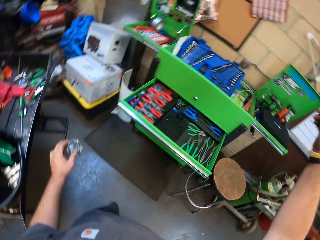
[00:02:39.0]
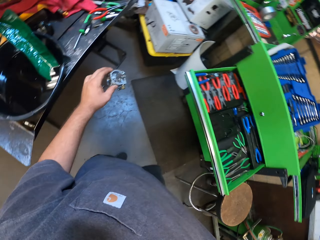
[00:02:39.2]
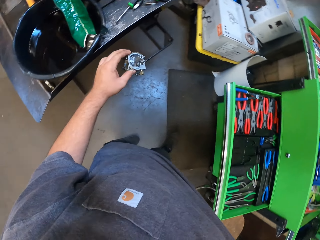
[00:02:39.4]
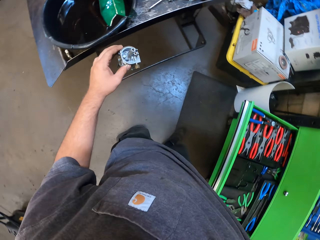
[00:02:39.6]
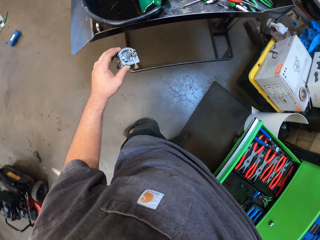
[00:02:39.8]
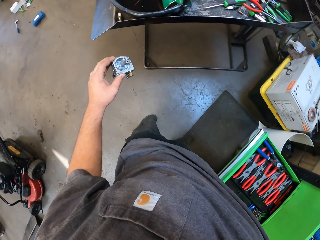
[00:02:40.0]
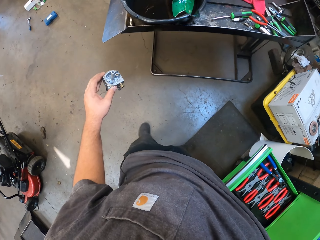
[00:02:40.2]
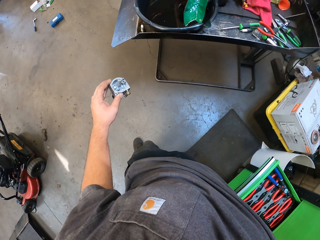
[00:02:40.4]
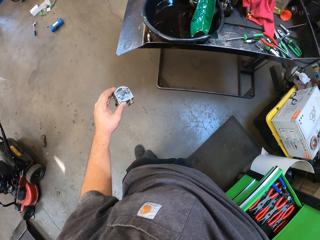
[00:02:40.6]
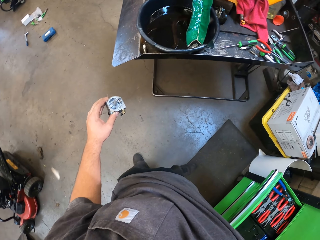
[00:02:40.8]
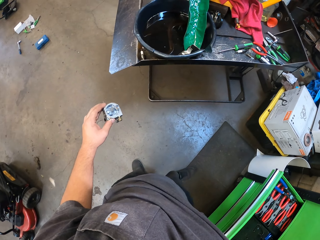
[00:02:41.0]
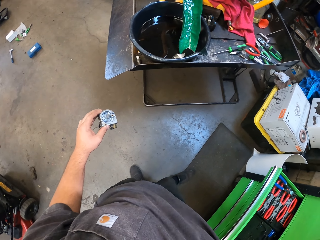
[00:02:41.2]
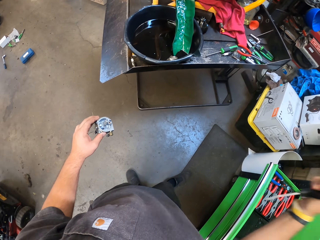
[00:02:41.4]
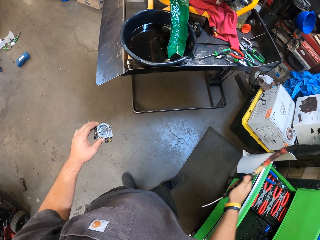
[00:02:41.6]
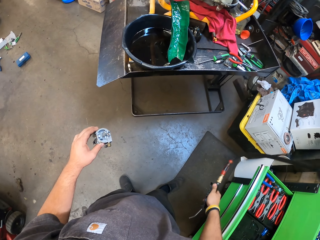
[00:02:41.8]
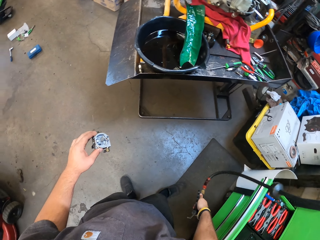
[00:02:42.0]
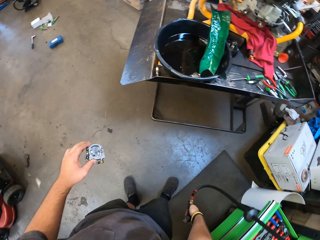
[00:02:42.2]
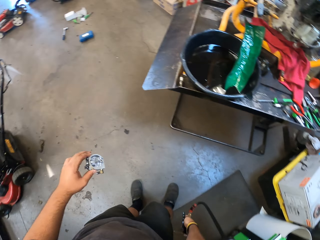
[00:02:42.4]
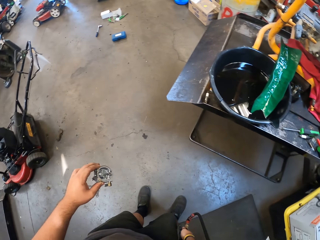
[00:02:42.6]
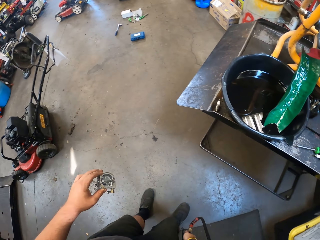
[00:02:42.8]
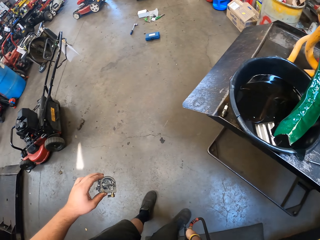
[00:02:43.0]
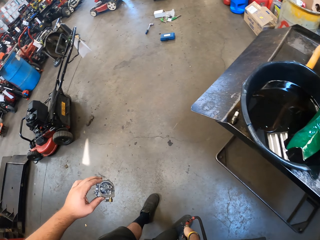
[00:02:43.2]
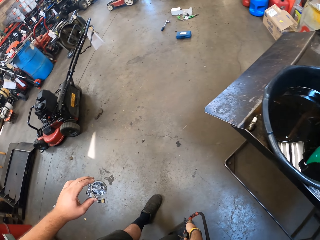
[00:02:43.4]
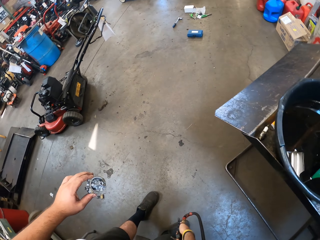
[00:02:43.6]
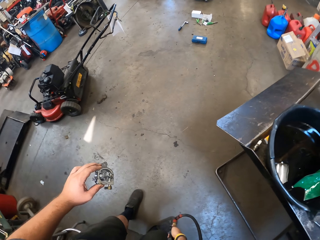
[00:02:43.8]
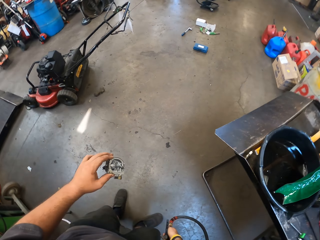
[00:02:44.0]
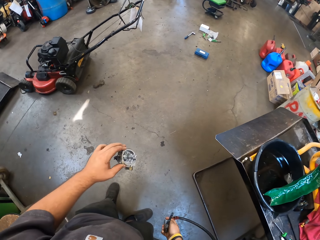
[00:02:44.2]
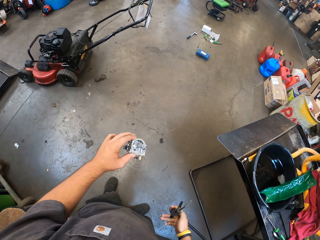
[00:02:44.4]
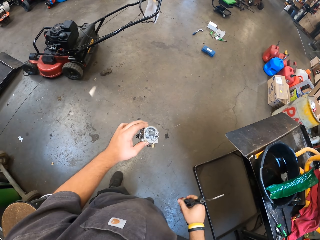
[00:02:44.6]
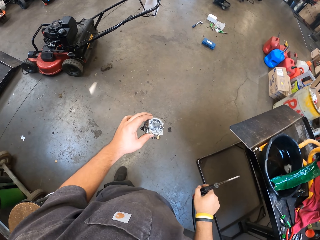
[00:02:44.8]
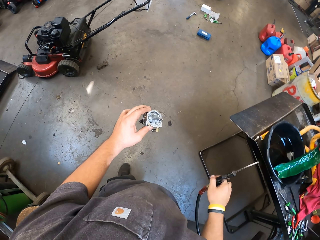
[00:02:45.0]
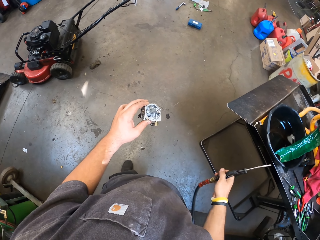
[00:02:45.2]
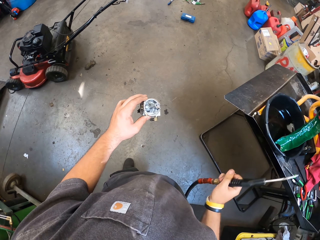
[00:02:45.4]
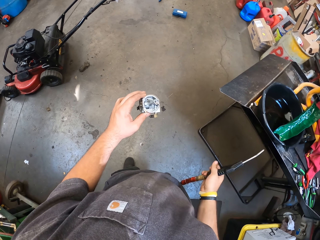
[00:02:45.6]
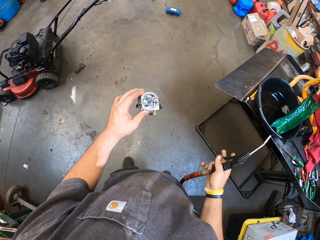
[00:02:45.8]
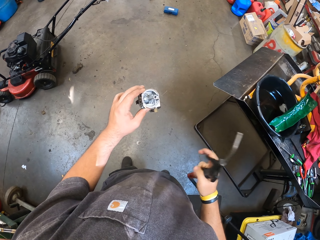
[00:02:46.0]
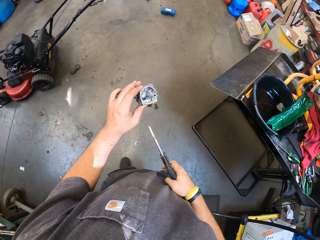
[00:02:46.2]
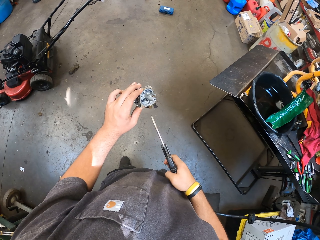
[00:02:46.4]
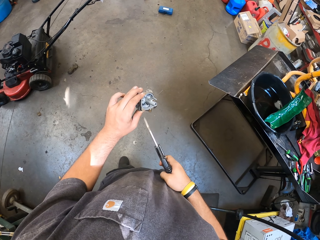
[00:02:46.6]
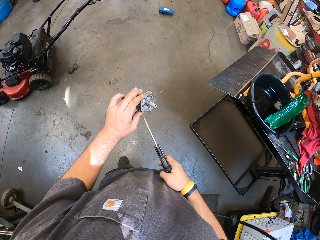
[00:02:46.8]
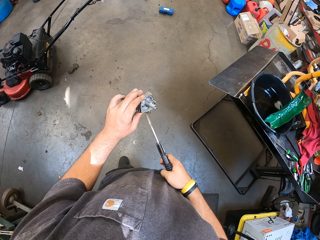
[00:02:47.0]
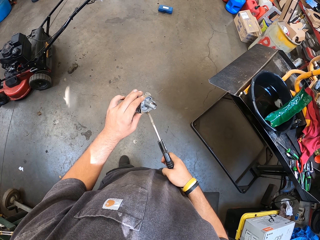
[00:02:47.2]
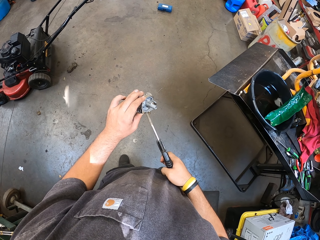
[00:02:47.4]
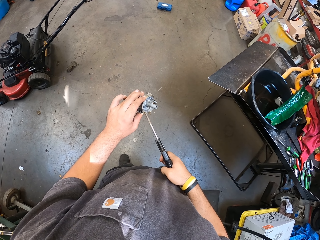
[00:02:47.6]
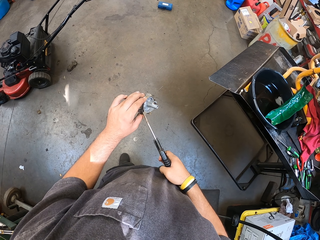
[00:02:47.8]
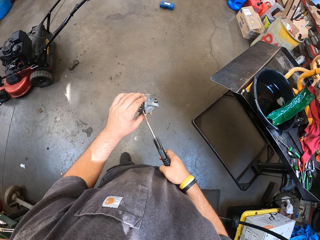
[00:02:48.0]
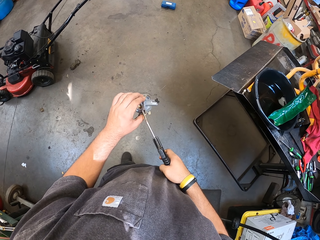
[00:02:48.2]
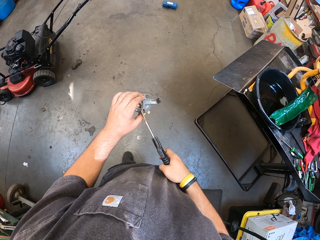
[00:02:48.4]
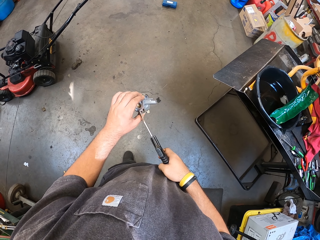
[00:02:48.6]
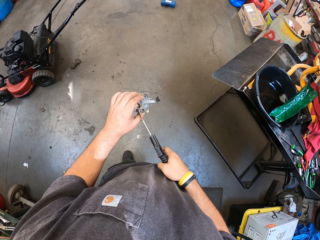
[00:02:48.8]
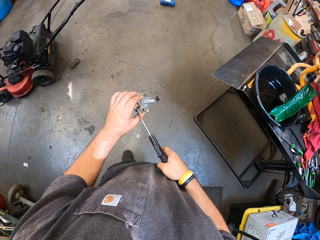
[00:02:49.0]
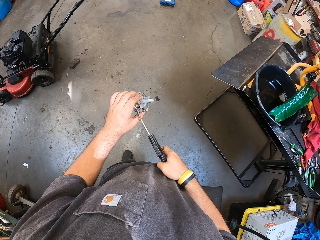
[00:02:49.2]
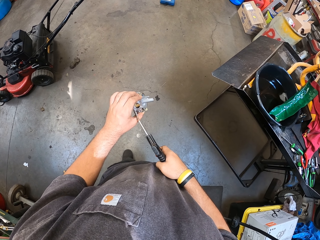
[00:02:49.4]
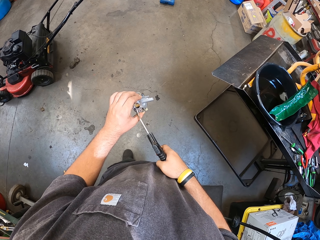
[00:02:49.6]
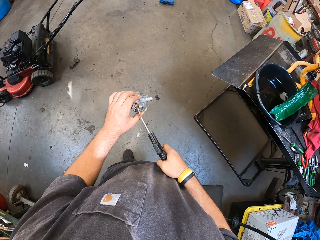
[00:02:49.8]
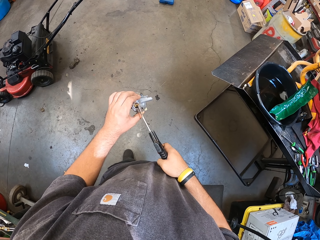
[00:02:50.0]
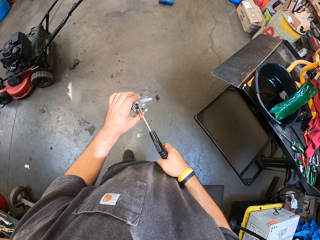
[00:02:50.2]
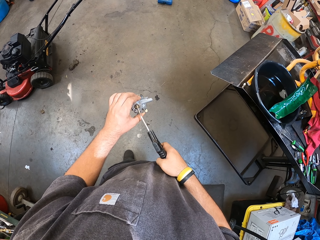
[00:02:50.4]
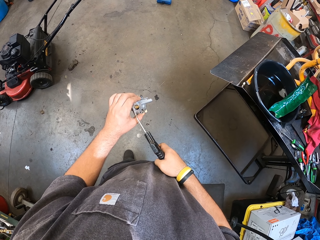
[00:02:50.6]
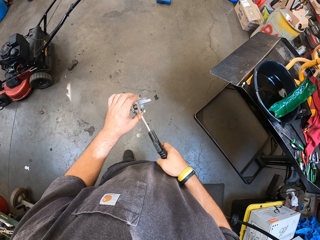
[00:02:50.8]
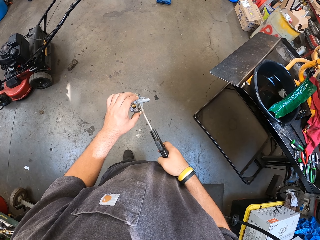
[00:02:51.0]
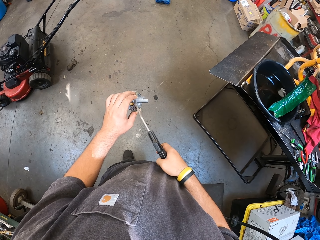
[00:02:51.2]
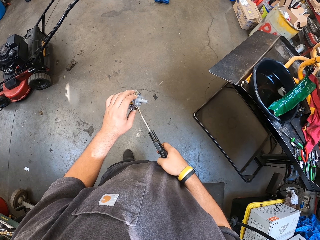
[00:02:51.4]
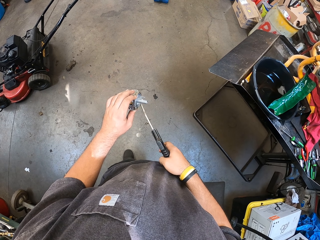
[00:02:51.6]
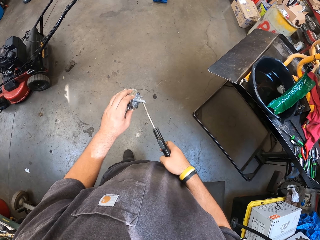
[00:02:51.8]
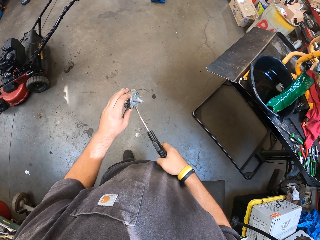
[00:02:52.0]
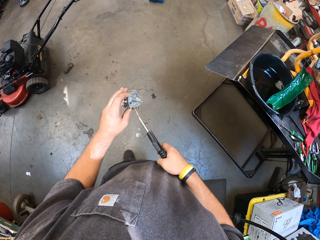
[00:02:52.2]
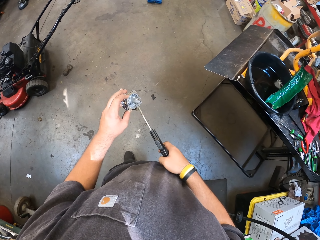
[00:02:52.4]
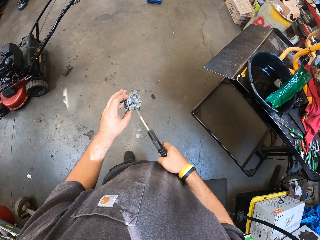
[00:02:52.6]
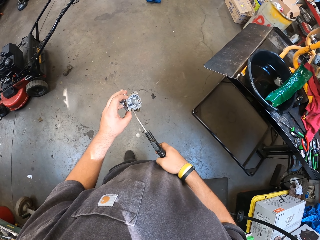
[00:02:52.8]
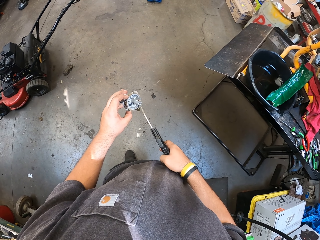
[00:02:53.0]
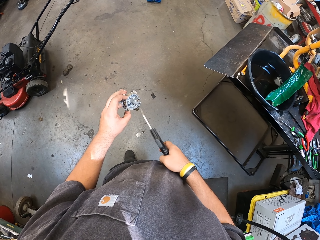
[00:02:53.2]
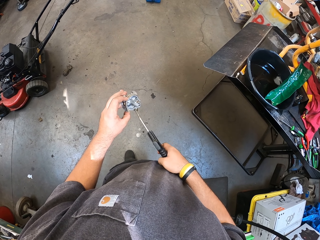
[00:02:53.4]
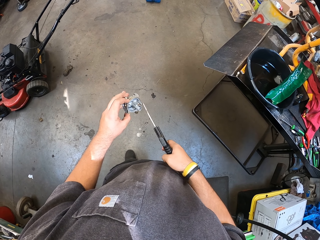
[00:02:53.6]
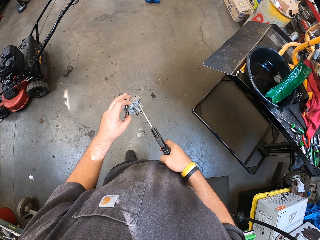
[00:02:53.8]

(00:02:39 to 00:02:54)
The camera wearer raises a hand up. He picks up a welder machine or electric air pump. He rotates the welder machine. He points the welder machine on his hand. He cleans the carburetor with the electric air pump. He welds the fuel filter.

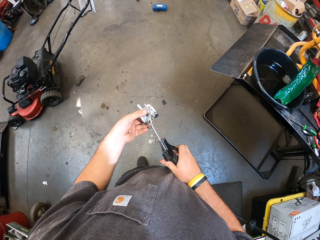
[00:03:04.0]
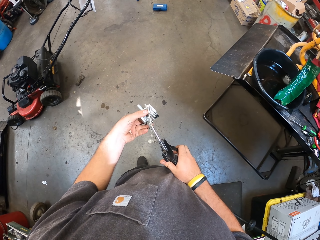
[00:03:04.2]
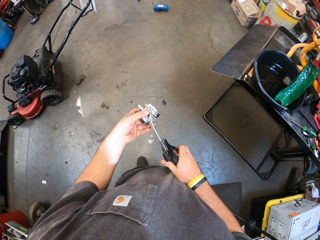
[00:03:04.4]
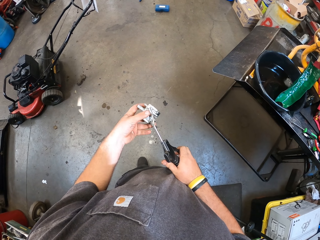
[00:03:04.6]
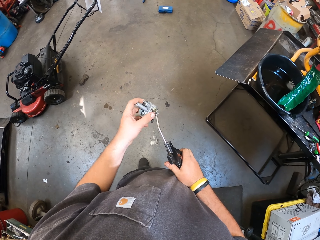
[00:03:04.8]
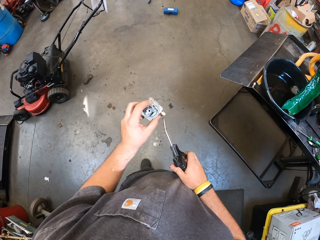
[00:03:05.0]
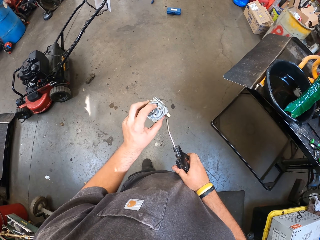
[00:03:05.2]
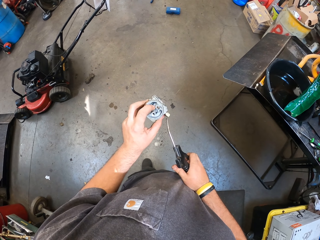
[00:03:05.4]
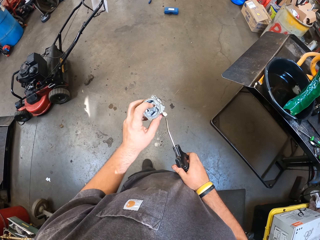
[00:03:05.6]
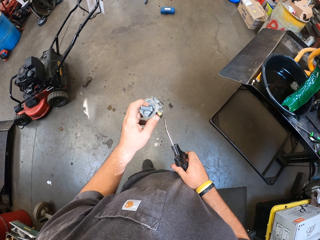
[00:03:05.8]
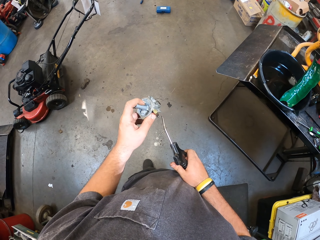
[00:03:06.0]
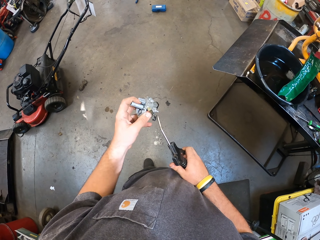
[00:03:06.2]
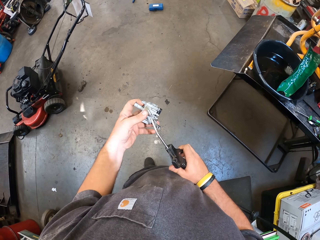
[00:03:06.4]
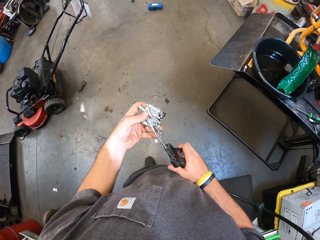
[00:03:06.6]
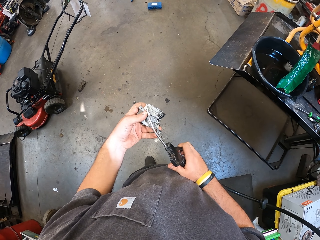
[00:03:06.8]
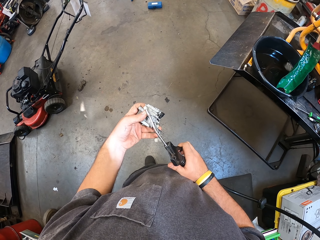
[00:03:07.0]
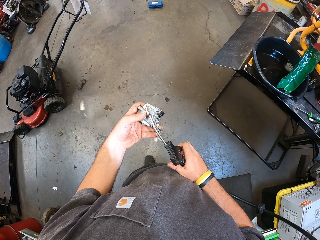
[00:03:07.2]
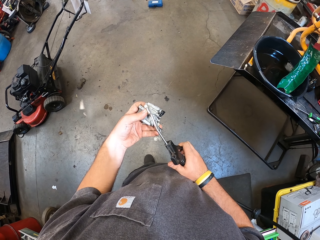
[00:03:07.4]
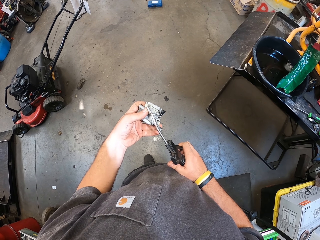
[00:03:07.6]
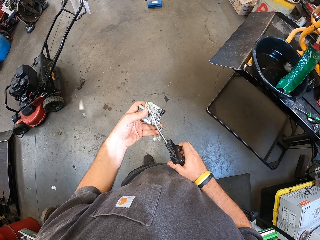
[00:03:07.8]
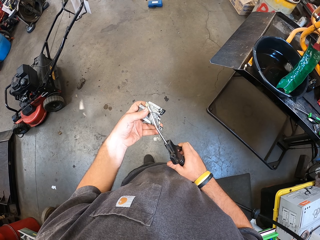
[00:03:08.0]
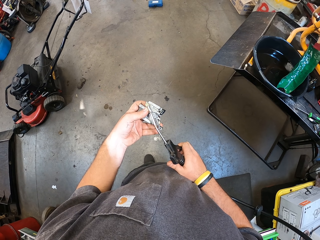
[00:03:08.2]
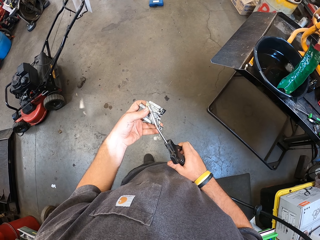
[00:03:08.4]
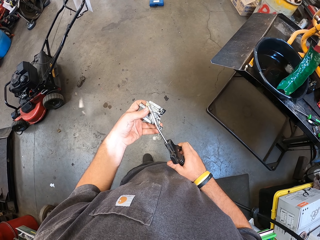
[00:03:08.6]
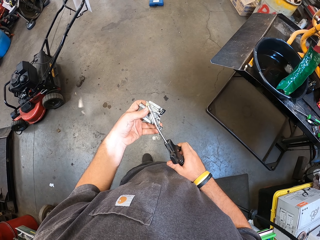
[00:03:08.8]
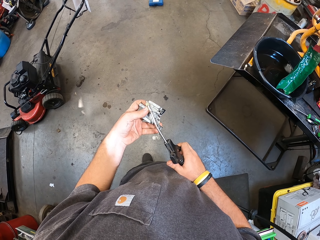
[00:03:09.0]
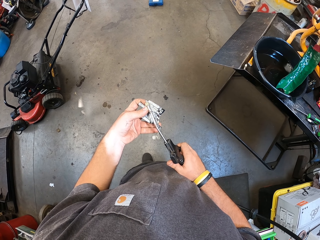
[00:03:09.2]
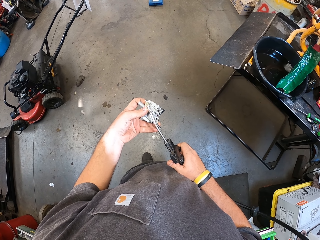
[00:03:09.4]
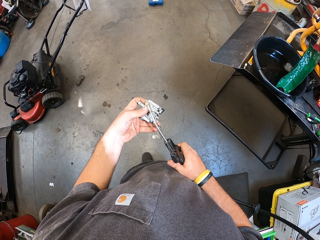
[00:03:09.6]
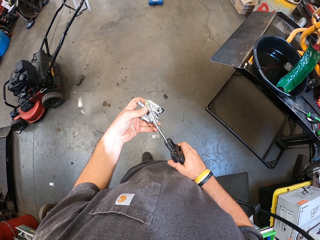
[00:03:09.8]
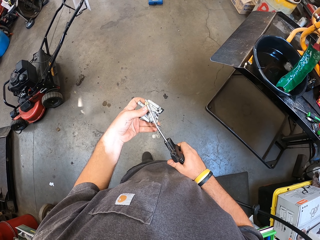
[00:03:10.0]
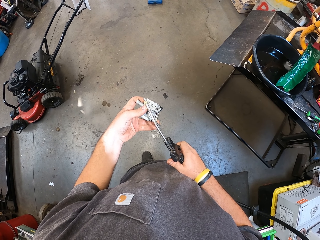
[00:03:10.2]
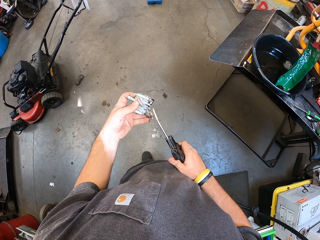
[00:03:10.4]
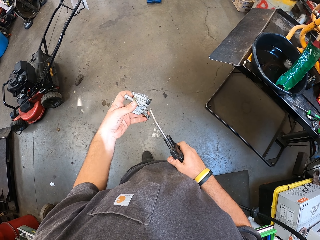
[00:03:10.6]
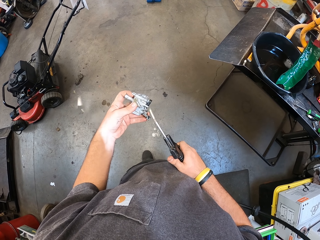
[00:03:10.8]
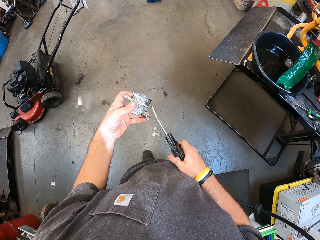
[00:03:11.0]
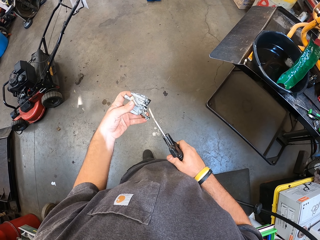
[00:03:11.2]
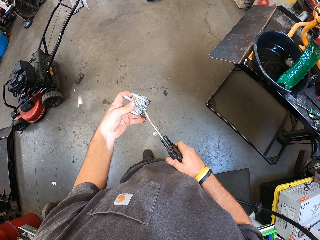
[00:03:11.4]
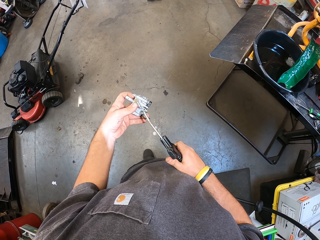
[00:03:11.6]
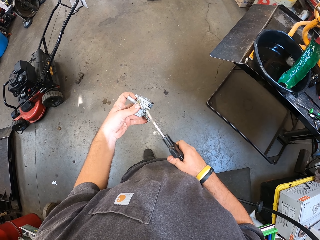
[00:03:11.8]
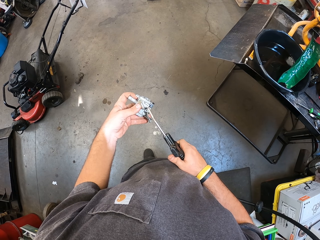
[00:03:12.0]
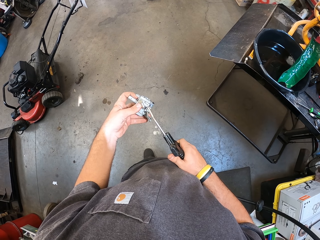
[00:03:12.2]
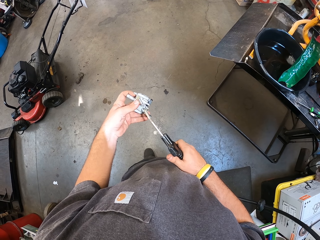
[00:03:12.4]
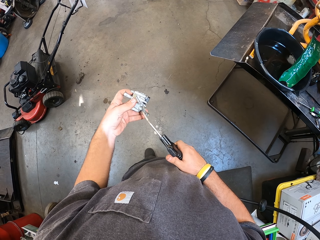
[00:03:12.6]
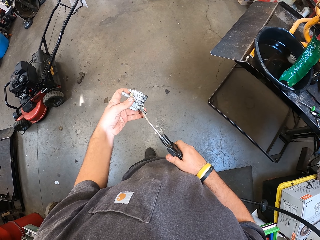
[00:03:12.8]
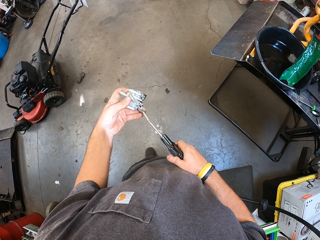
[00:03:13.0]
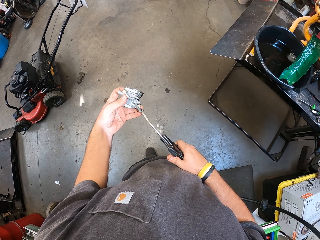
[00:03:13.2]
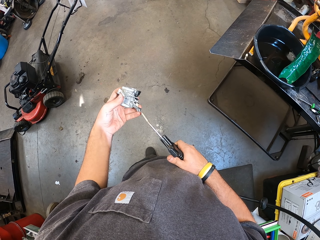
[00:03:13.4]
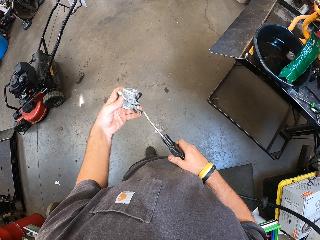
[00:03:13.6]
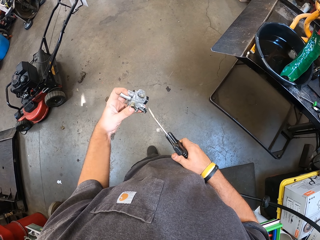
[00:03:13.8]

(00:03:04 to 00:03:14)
The camera wearer rotates the fuel filter. They weld the fuel filter.
